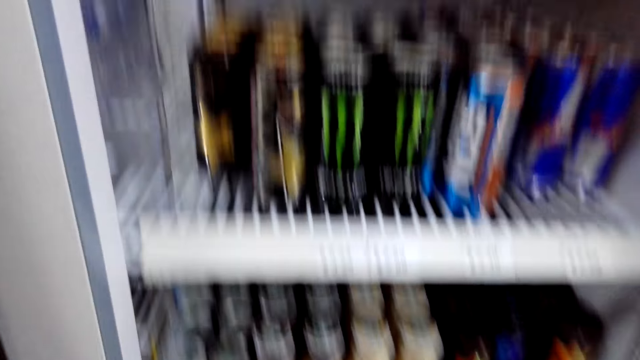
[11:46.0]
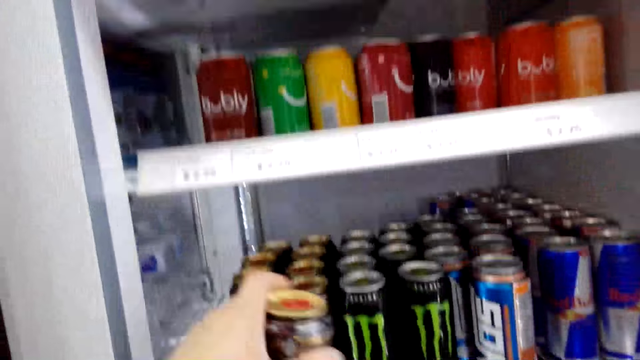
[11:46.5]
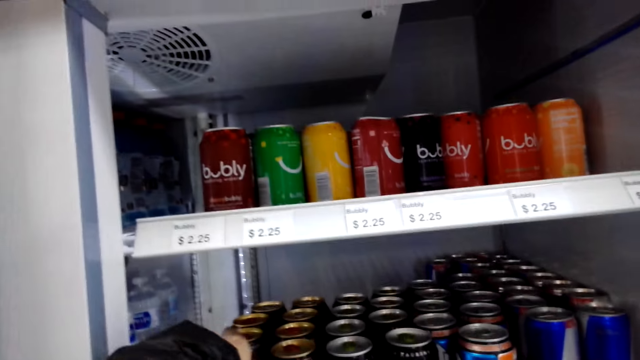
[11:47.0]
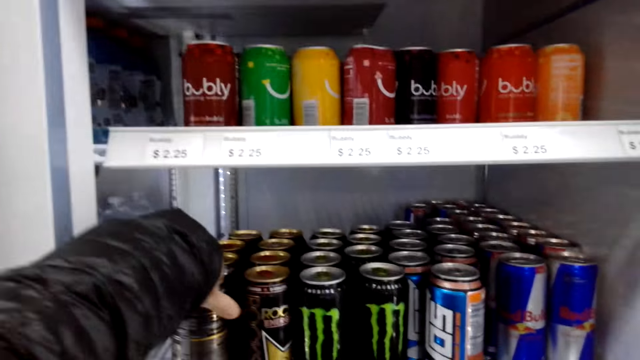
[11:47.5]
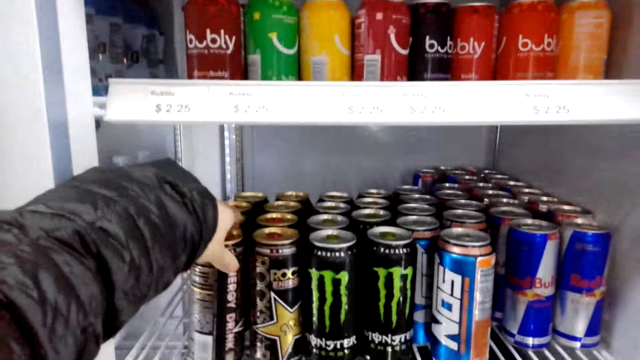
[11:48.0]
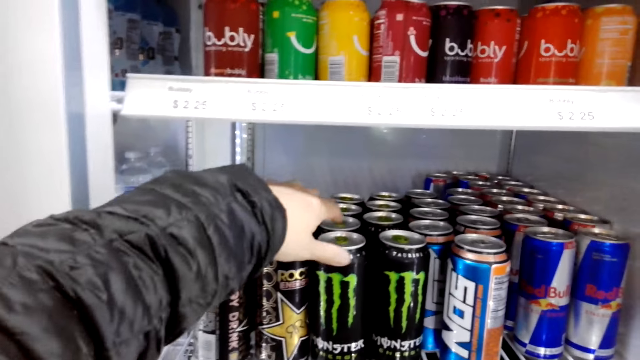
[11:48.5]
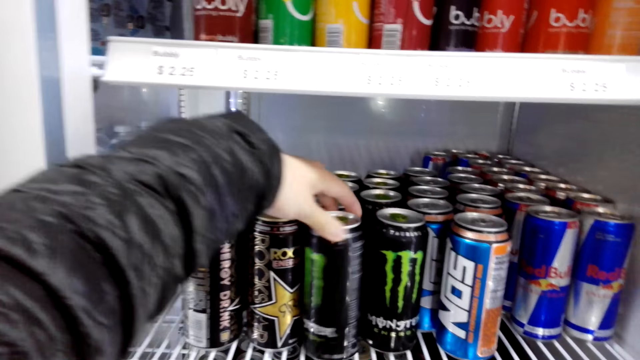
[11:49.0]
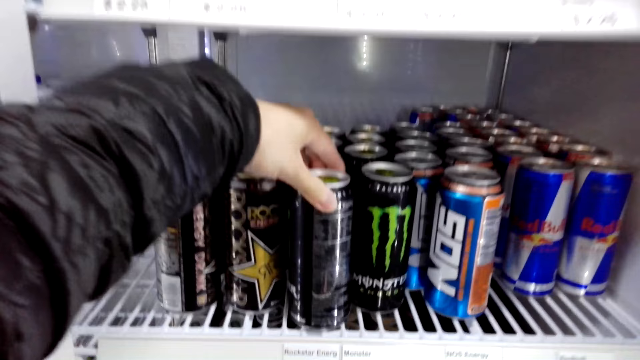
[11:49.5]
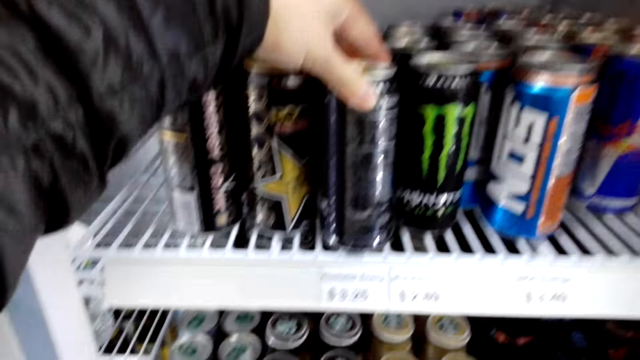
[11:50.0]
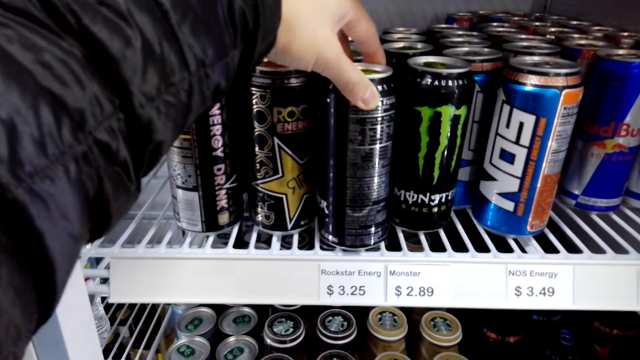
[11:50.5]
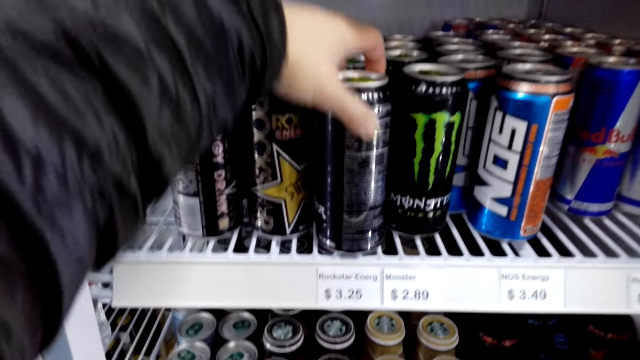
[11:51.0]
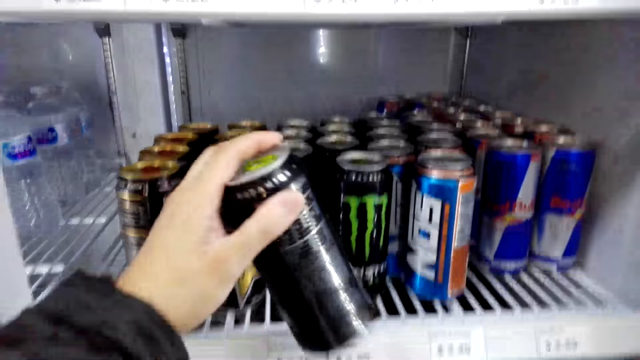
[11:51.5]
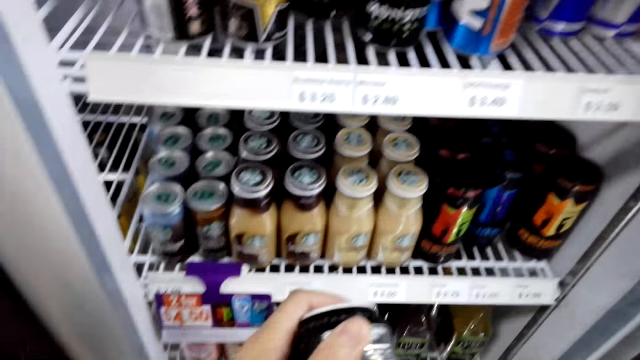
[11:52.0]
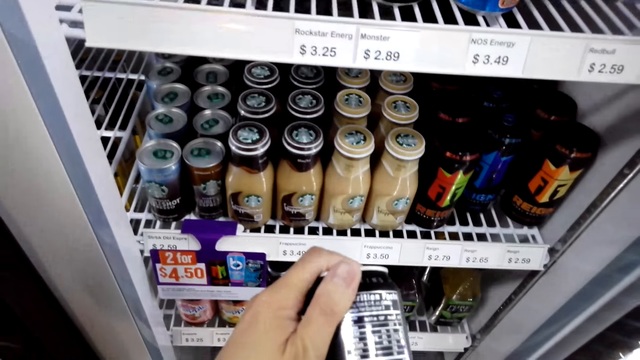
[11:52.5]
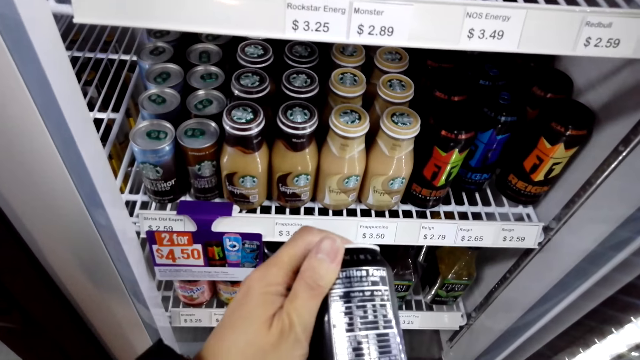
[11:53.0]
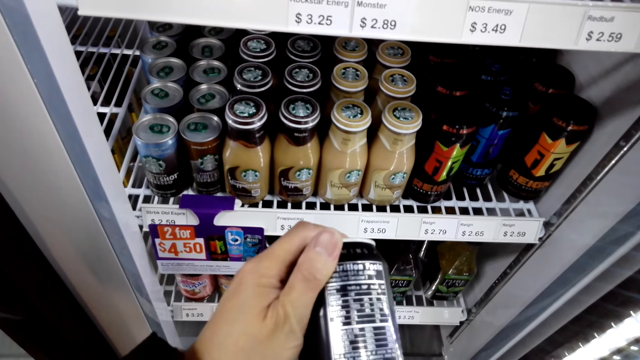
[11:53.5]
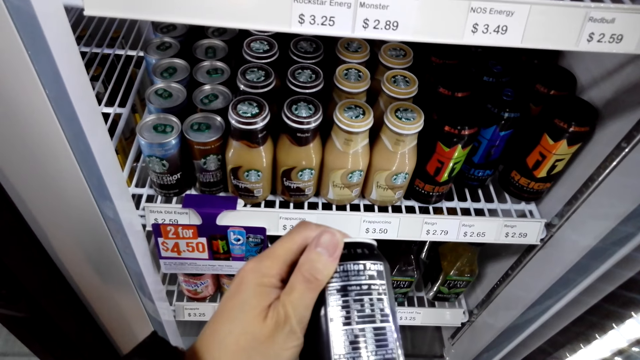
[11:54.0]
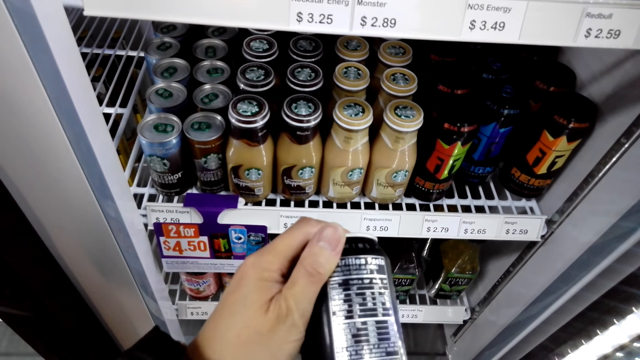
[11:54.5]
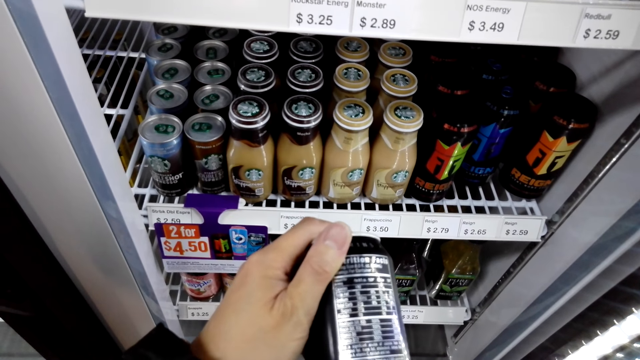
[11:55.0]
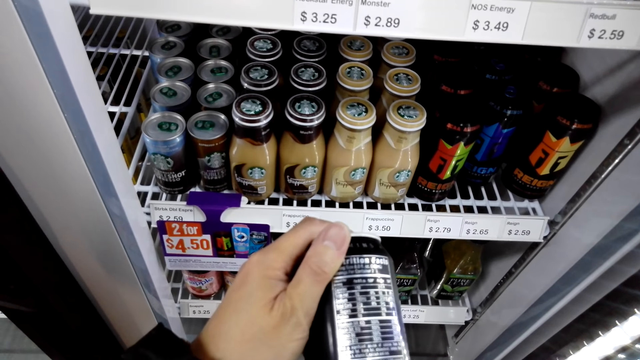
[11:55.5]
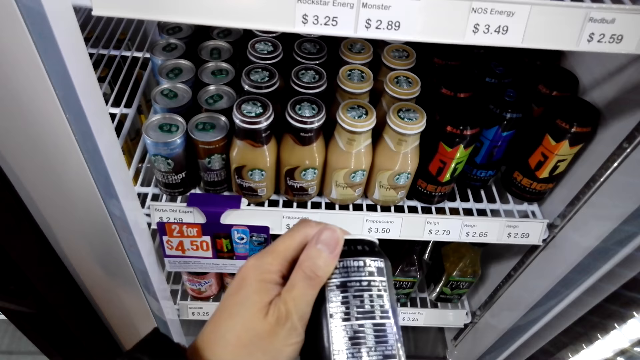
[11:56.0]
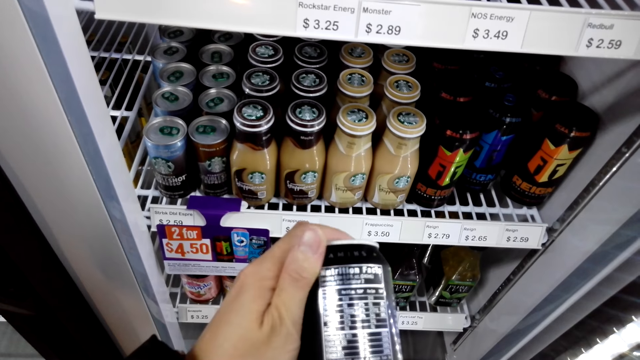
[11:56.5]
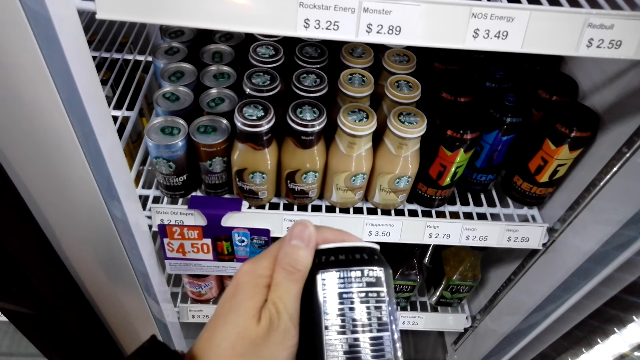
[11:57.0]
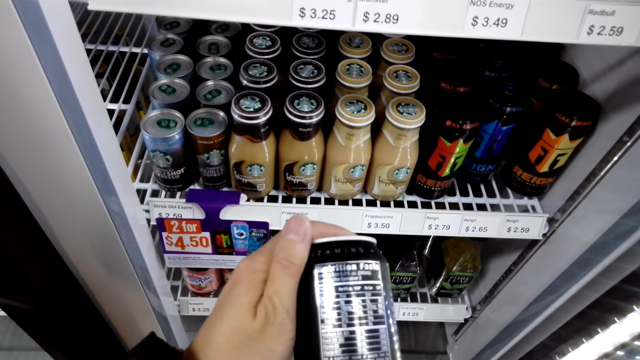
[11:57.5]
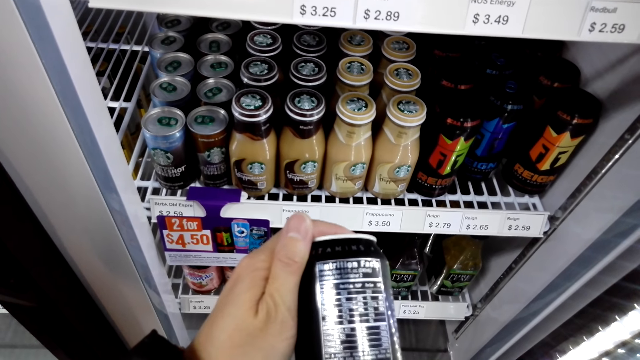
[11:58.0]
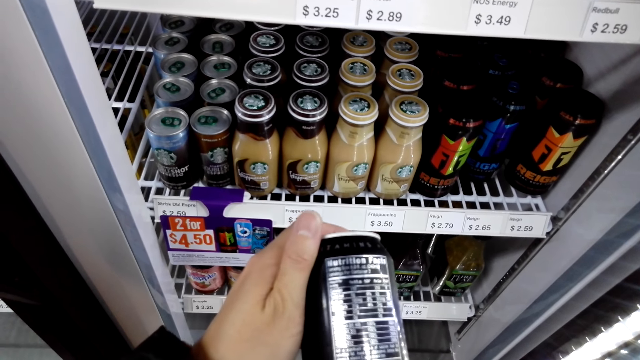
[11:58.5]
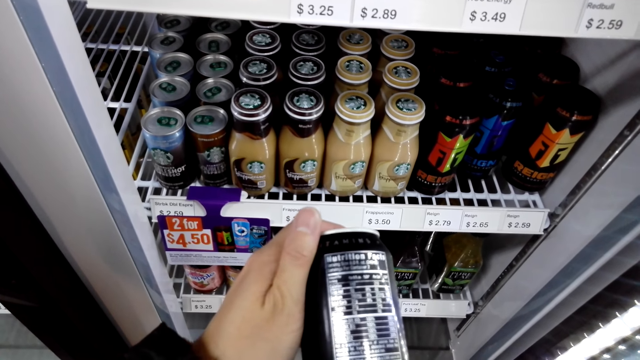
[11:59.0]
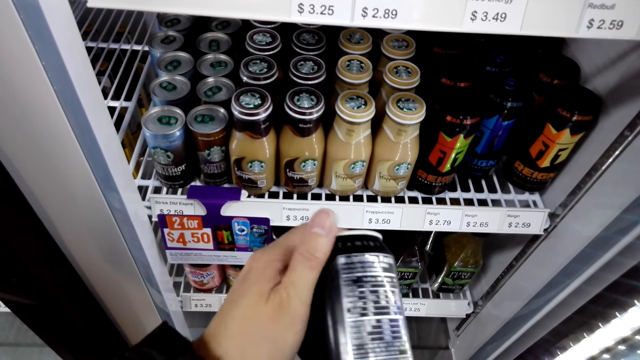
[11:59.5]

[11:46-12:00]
The camera wearer looks at the energy drink.

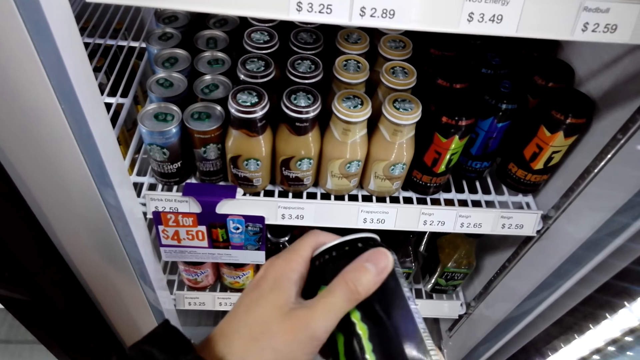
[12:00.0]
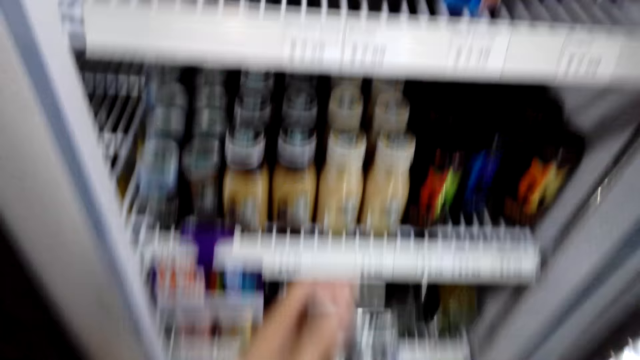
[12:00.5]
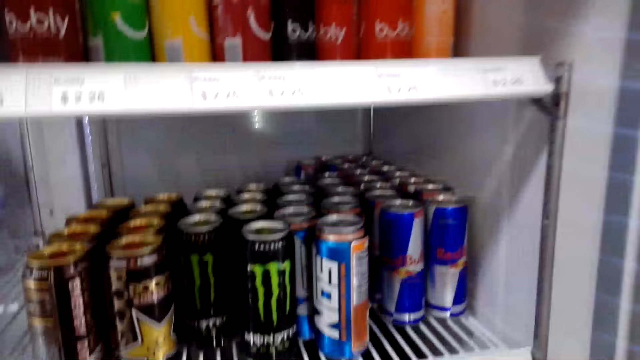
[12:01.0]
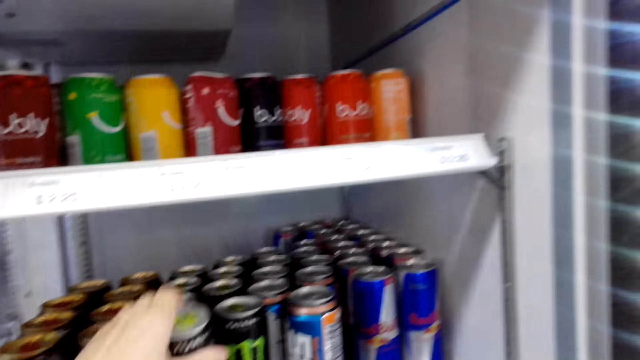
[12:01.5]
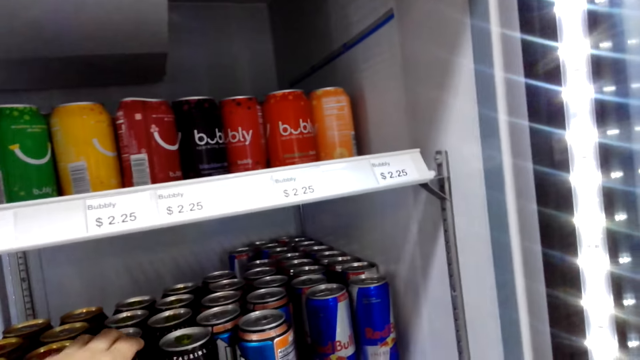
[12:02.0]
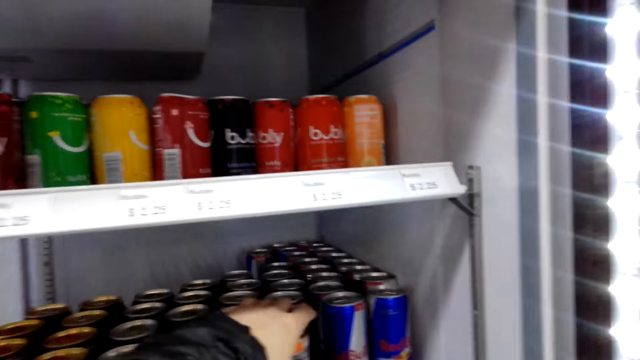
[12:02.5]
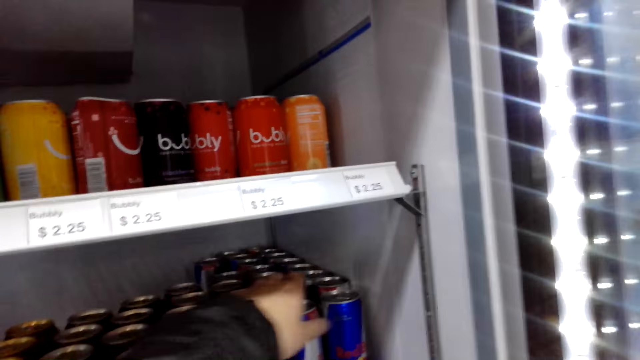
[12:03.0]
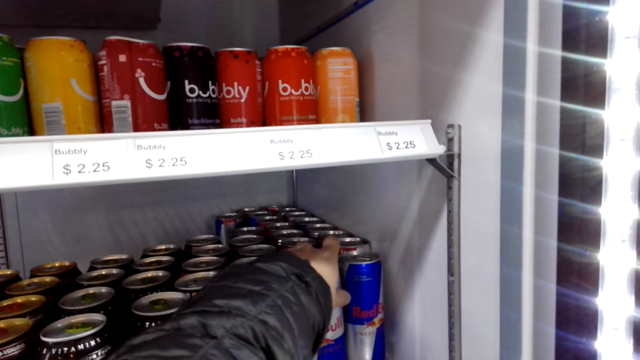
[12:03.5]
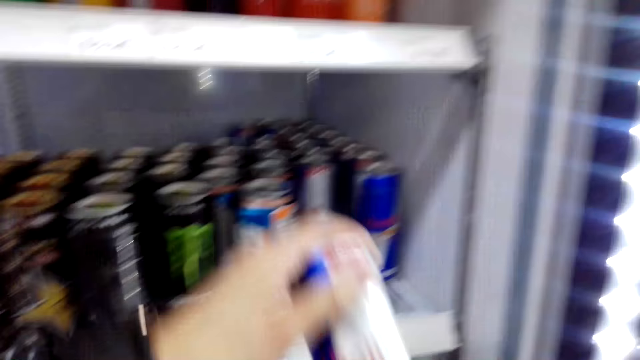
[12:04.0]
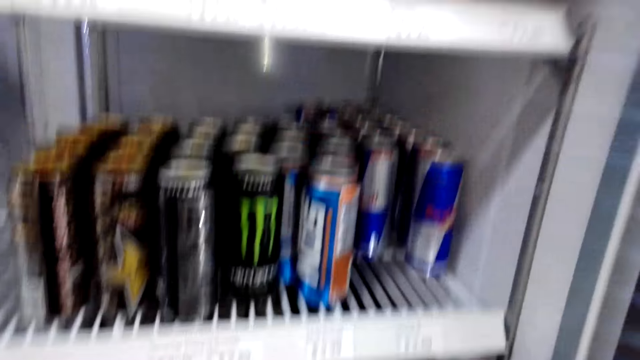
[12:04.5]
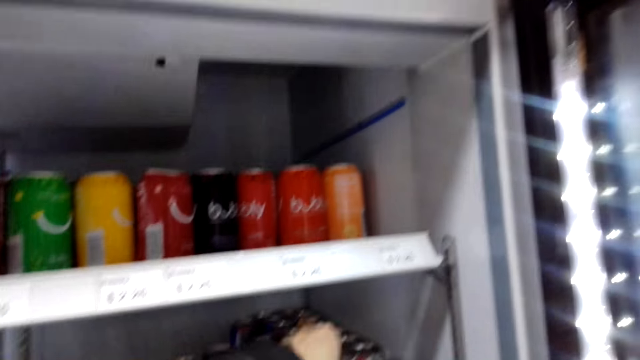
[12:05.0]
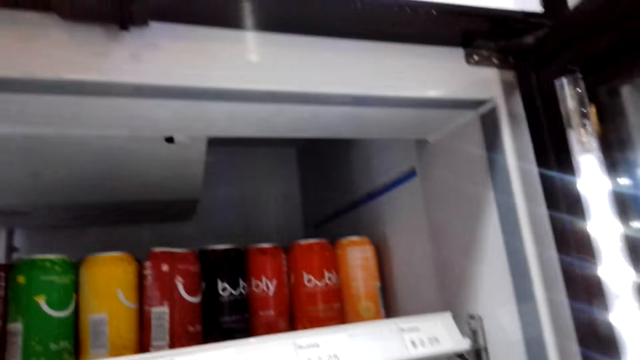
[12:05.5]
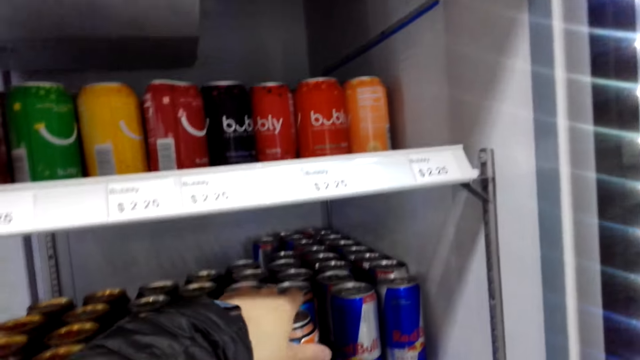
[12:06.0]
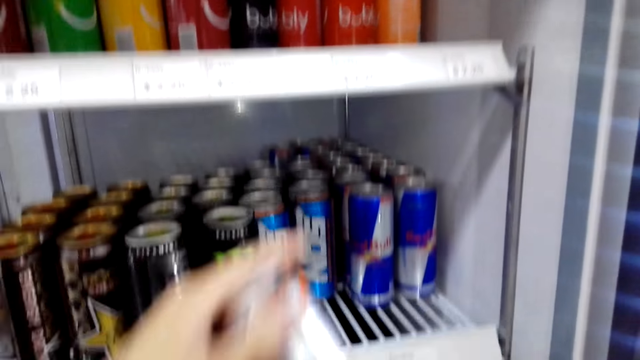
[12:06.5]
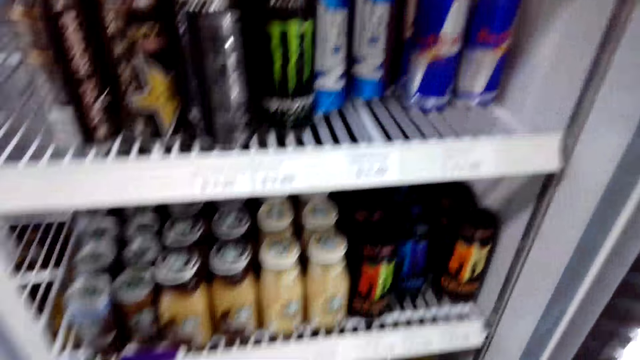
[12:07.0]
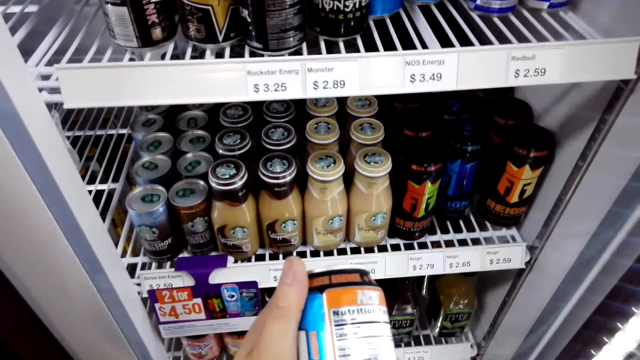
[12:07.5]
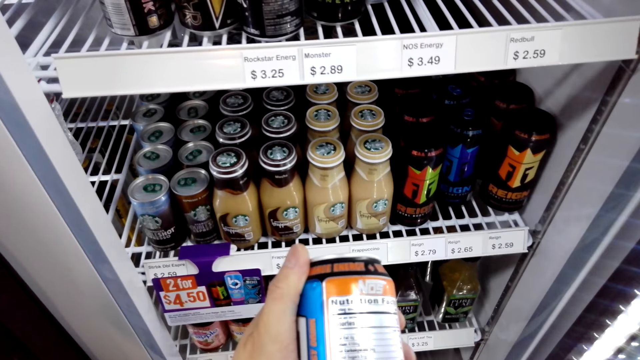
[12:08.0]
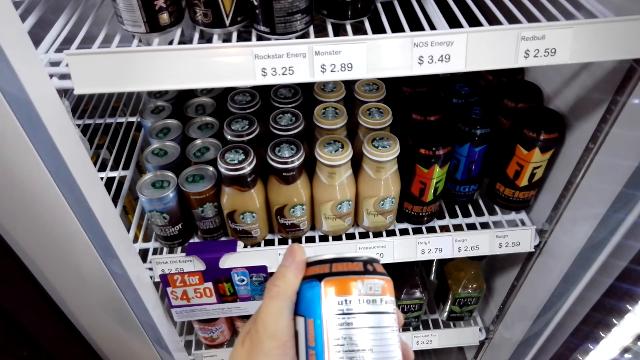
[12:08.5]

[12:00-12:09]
The camera wearer grabs the energy drink.
